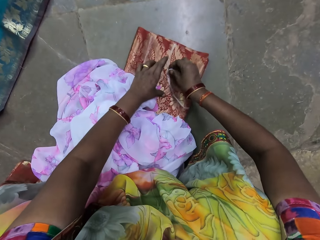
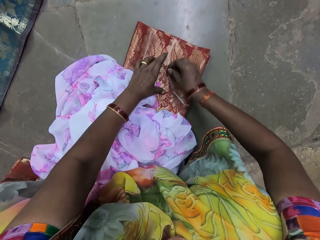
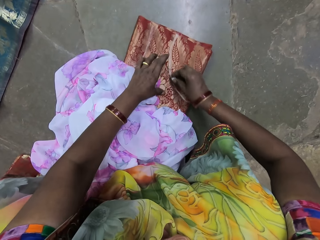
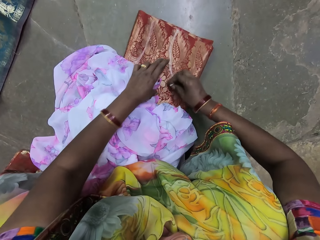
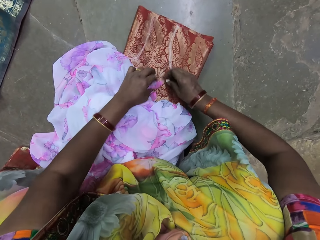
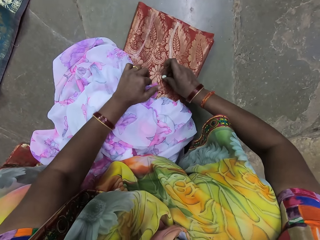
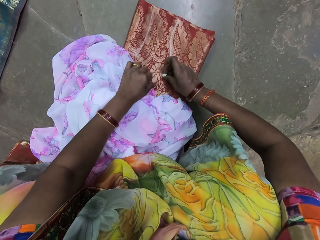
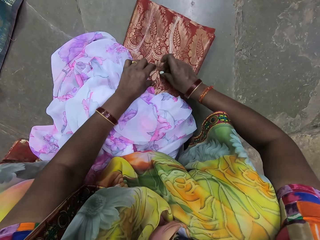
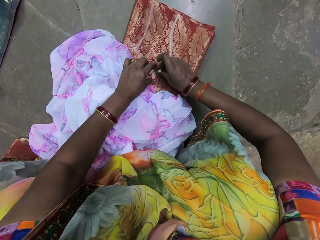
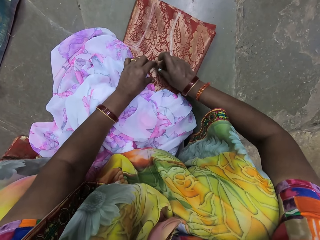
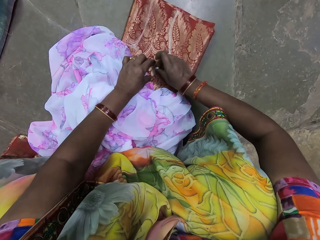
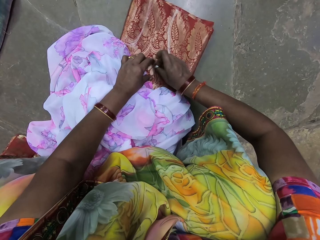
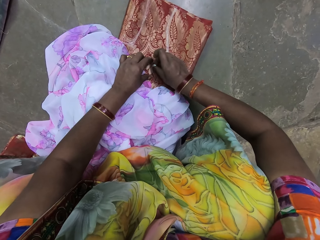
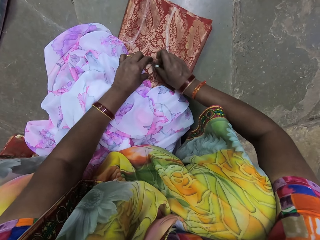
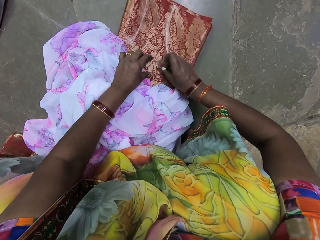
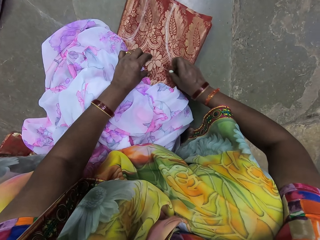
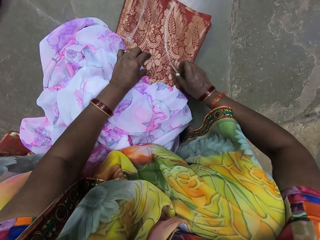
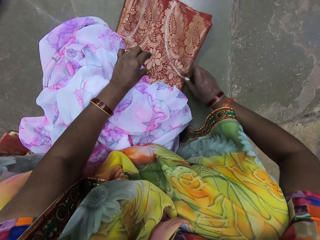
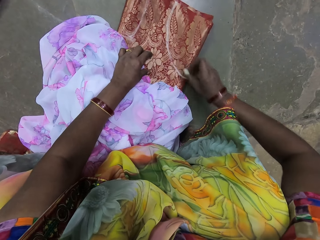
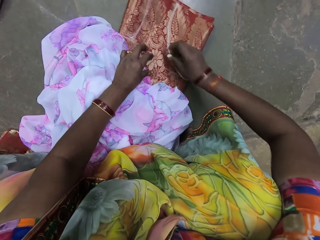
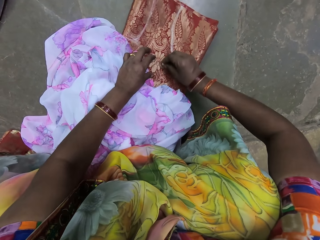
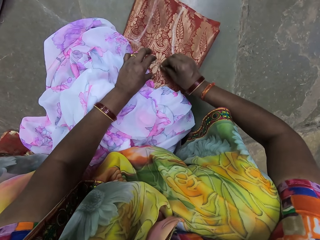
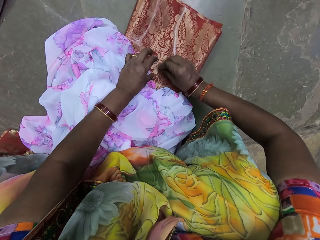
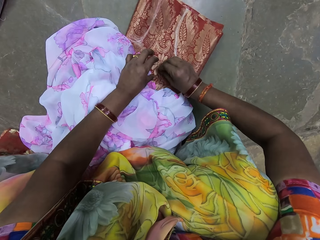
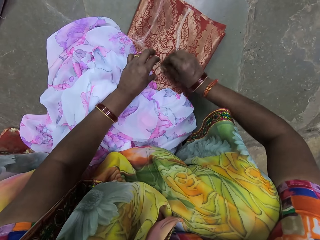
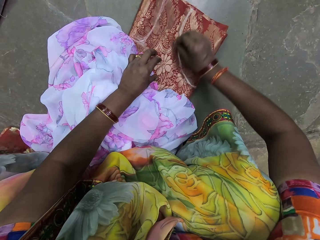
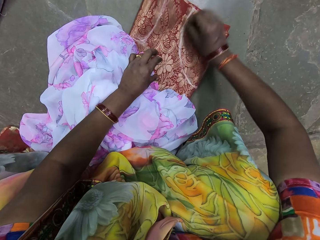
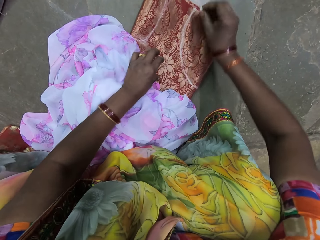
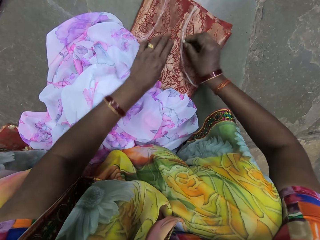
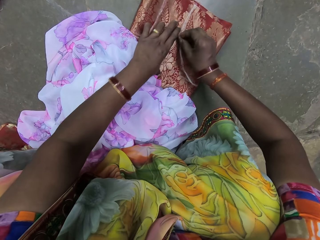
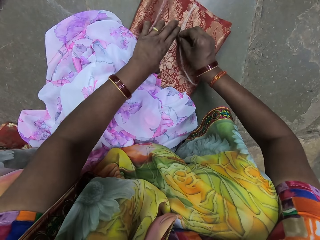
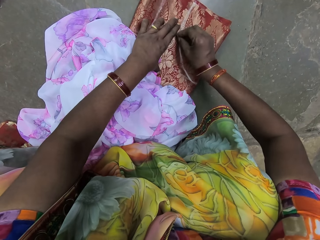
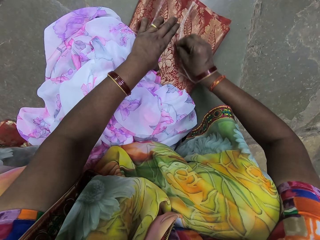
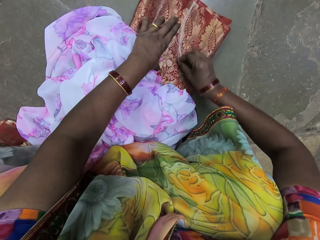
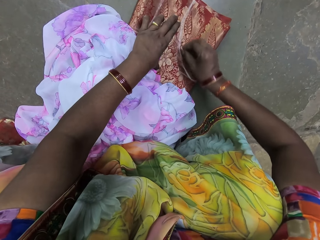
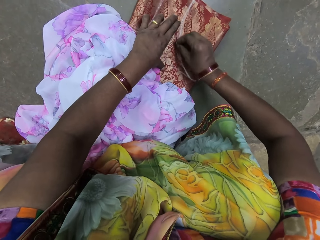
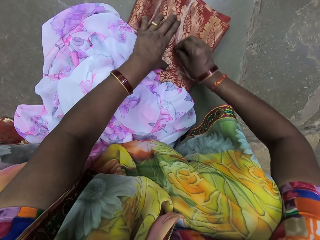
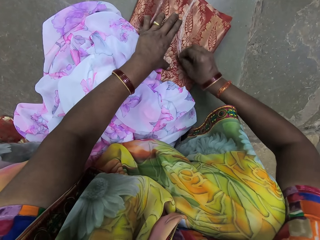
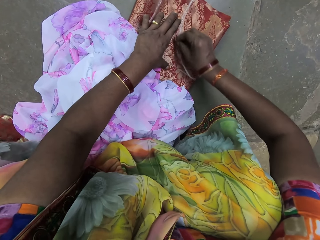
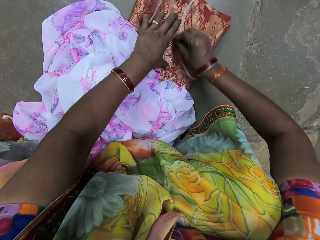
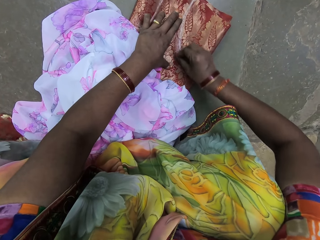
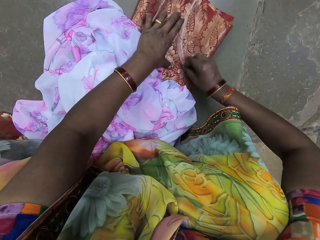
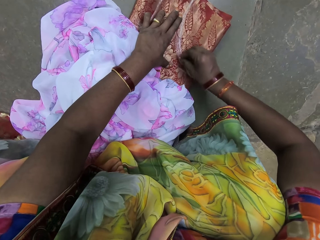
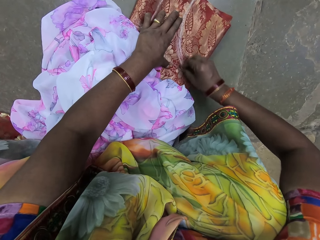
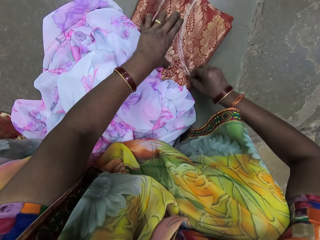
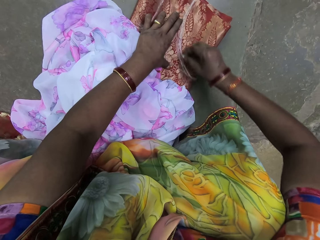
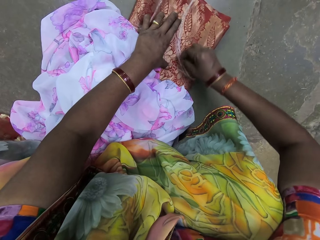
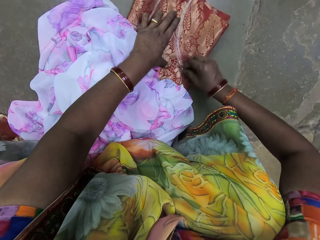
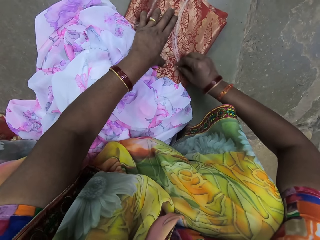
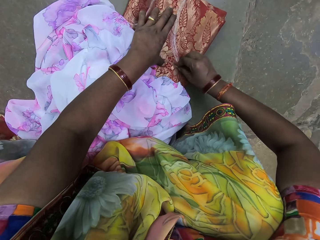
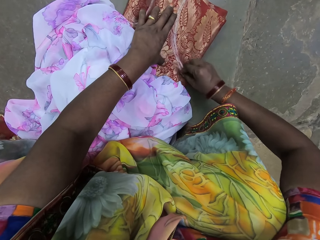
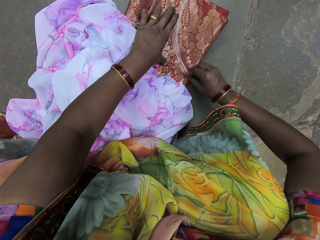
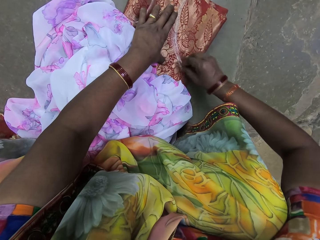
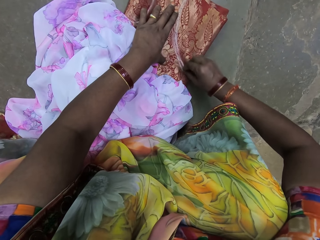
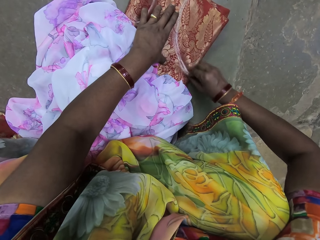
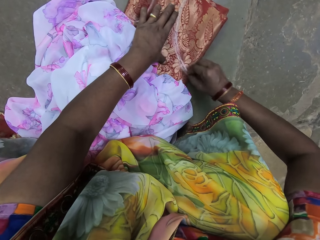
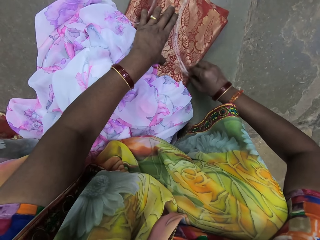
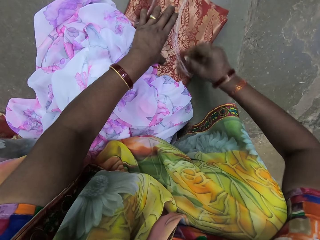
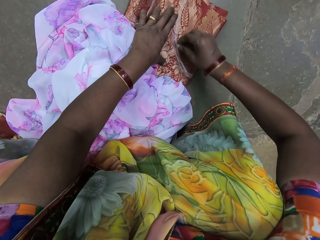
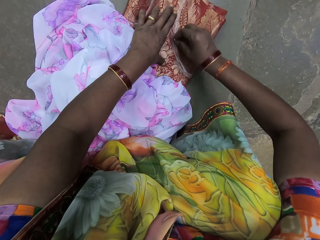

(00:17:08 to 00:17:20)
The camera wearer puts her left hand on the fabric on the floor. She draws on the fabric on the floor with her right hand.

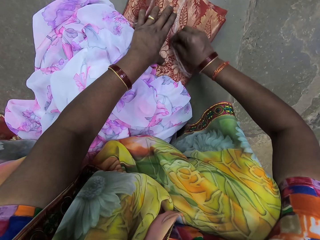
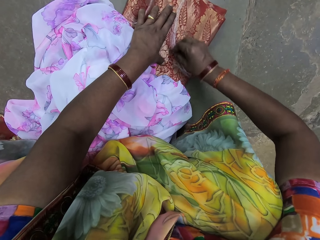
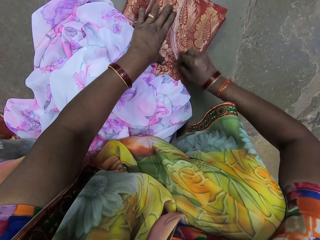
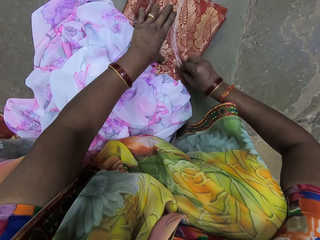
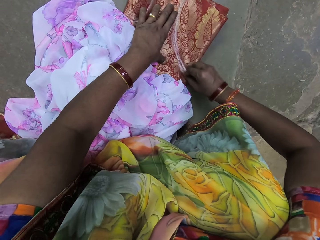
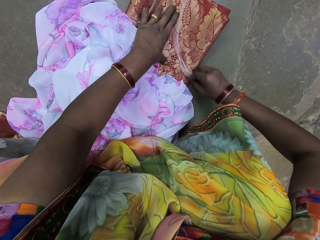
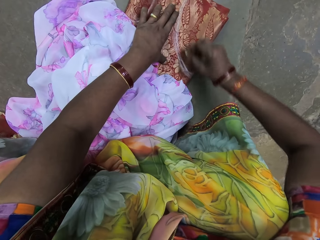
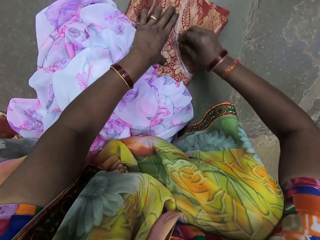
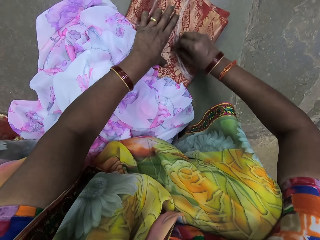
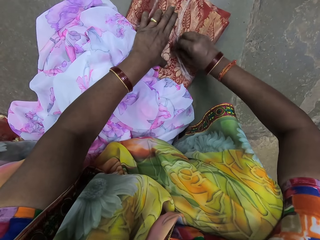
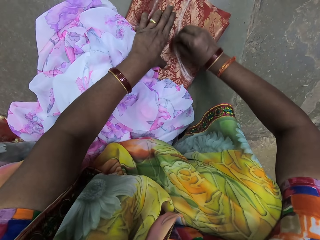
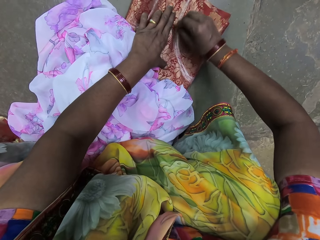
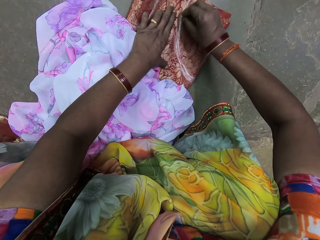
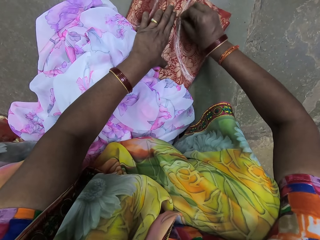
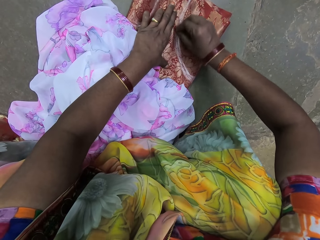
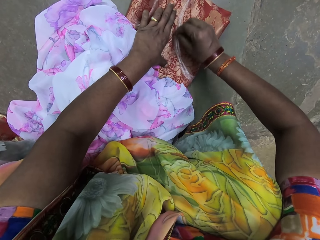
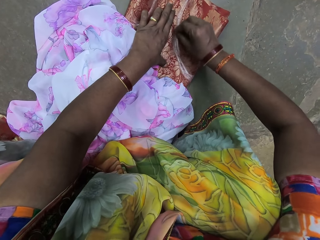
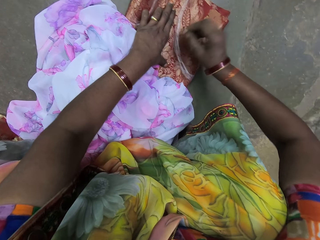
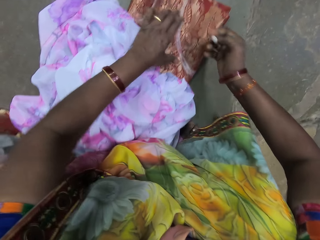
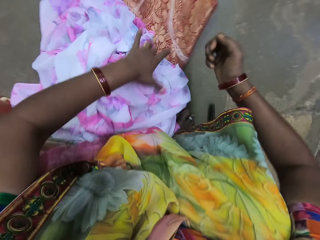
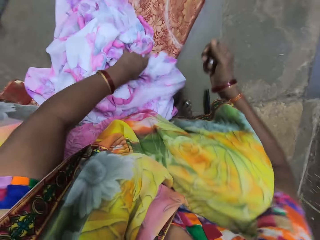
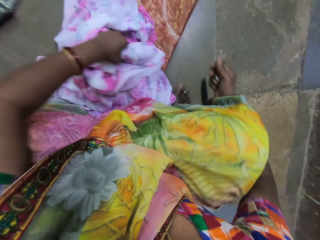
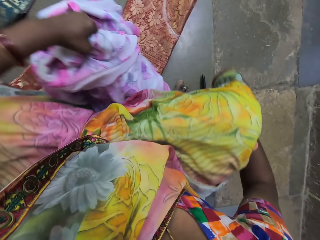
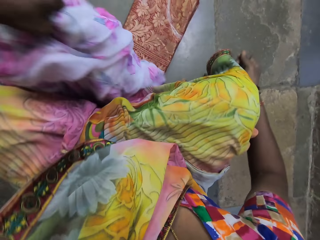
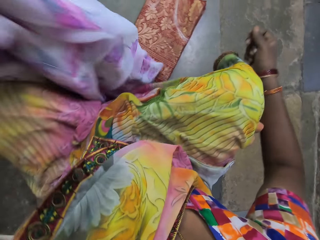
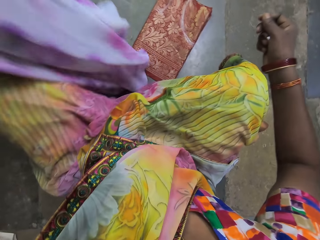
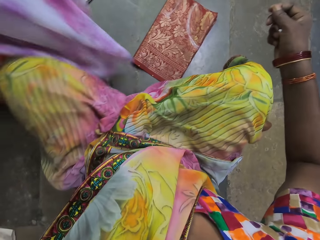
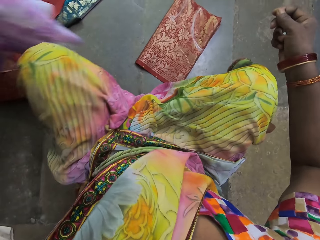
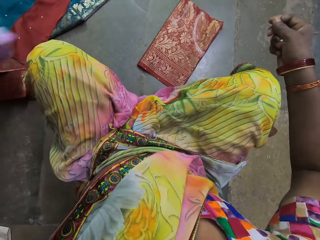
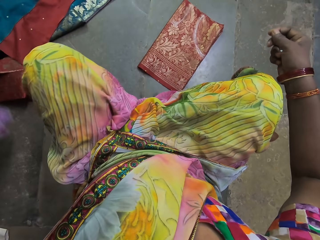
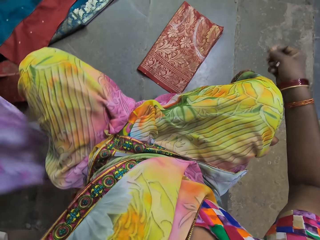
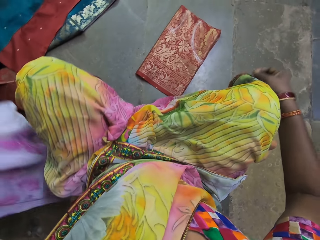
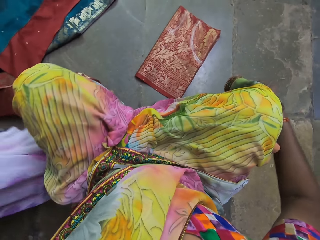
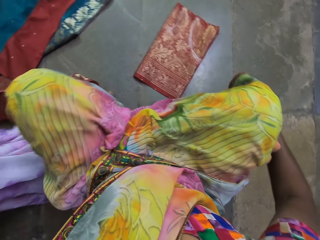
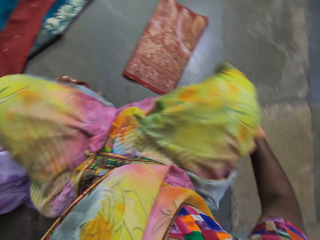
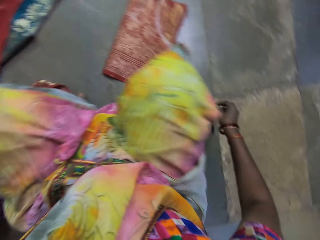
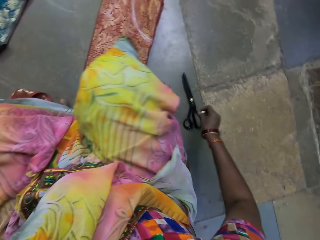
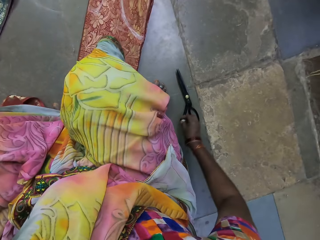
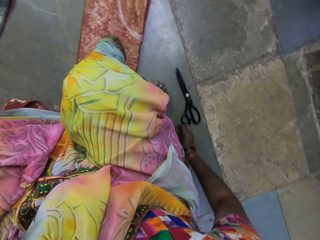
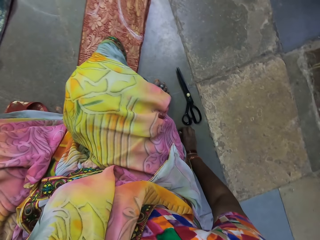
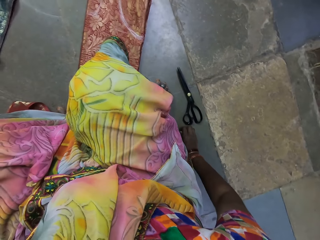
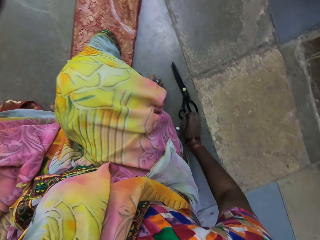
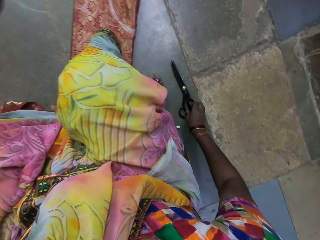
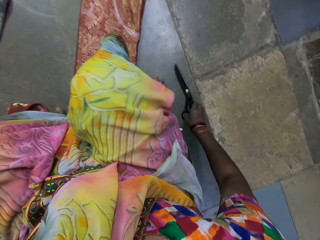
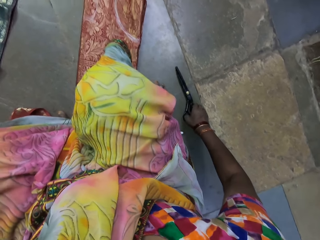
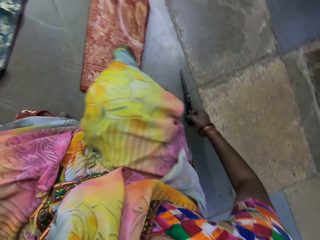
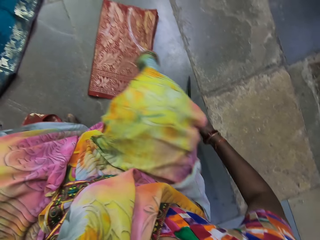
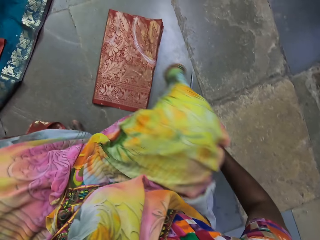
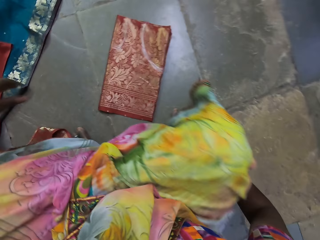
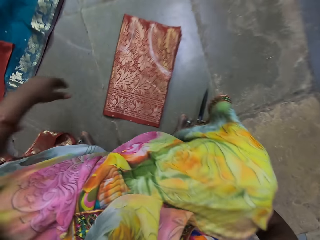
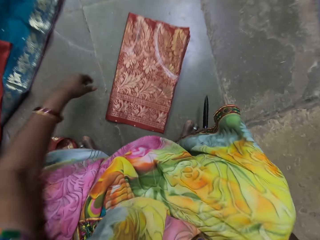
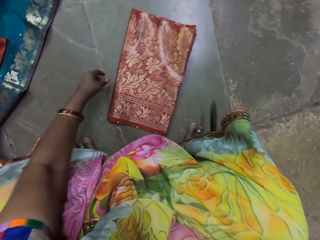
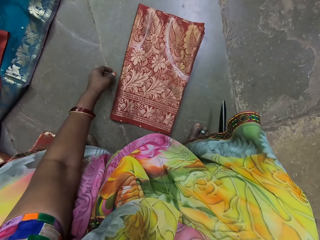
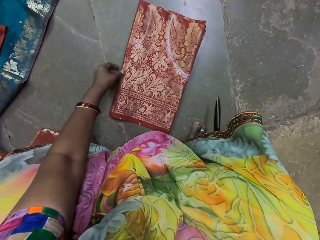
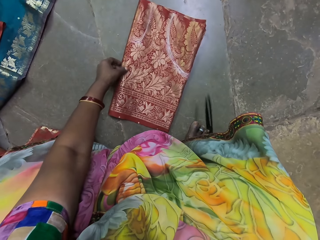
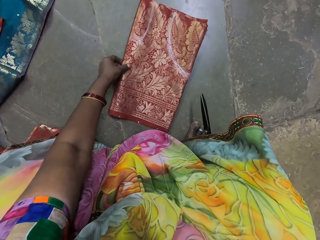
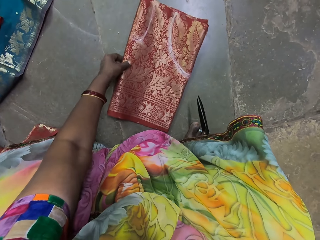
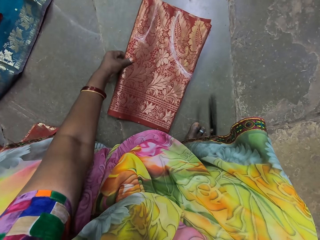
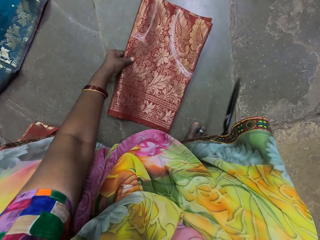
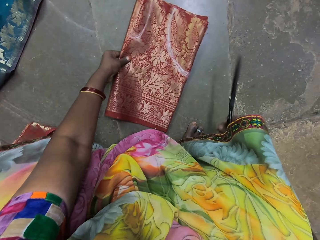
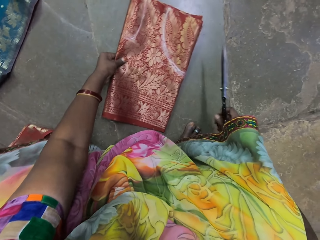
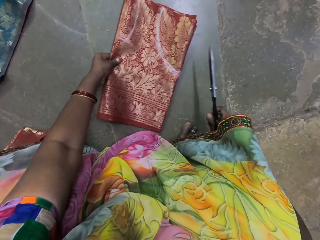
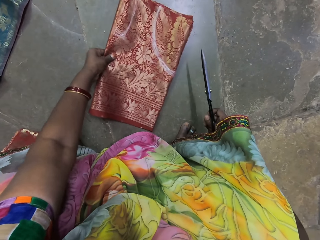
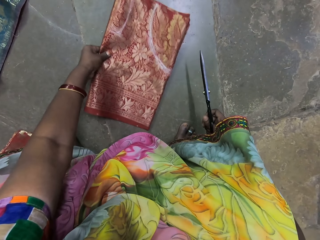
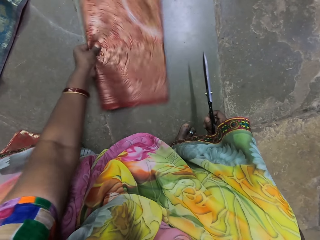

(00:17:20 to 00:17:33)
The camera wearer picks the dress or cloth from the fabric on the floor with her left hand. She places the cloth on the floor. She places the chalk on the floor. She picks the pair of scissors from the floor with her right hand. She adjusts the fabric on the floor with her left hand. She turns the fabric.
